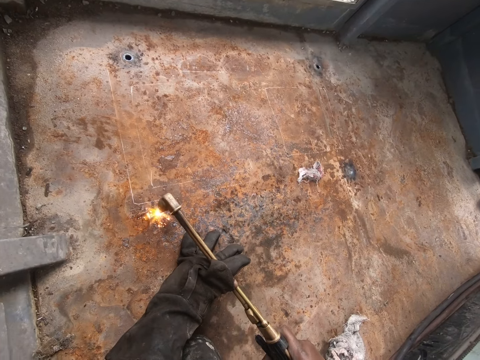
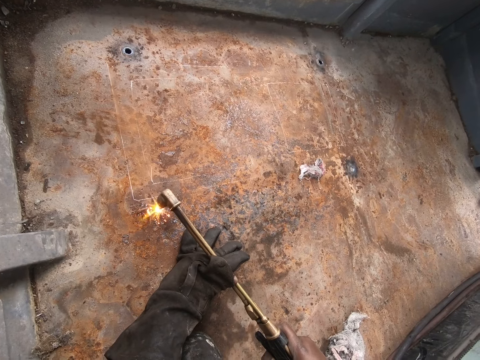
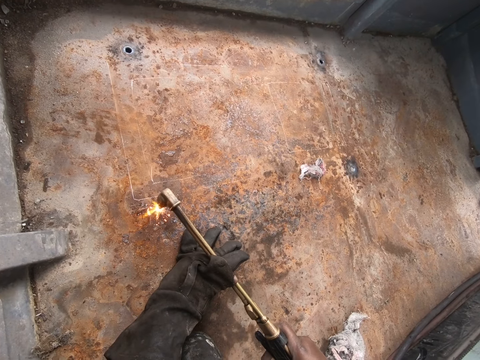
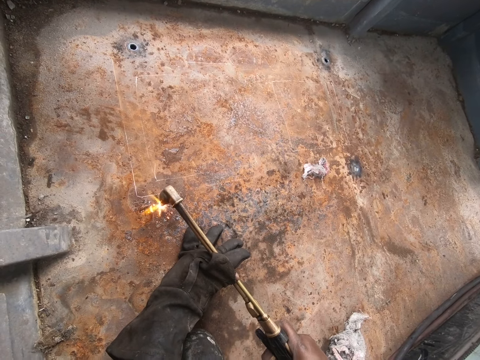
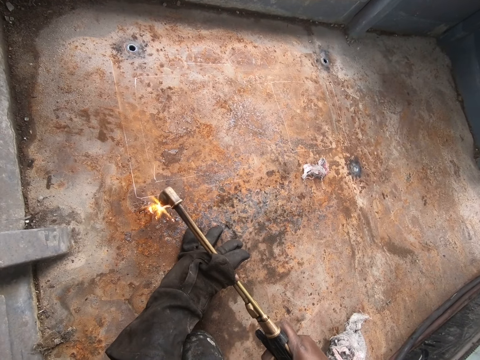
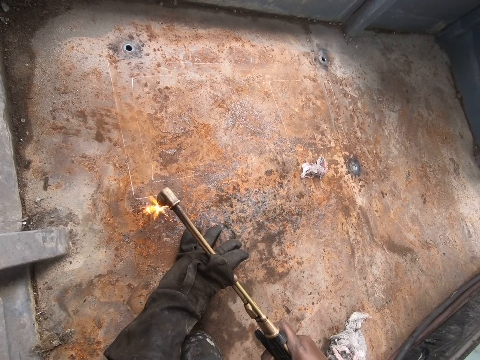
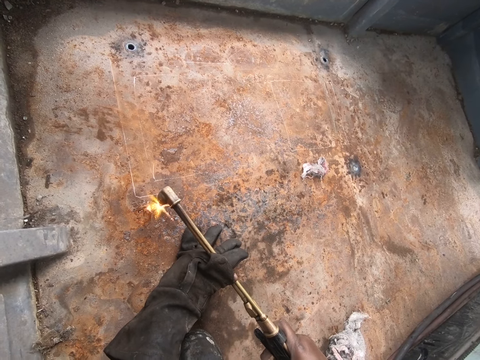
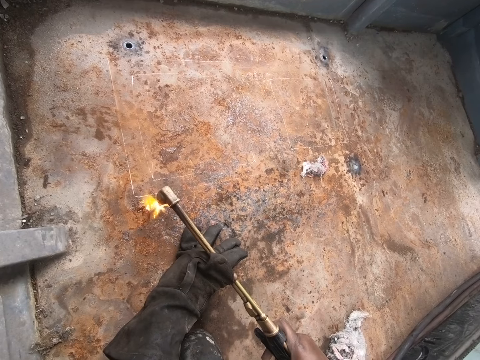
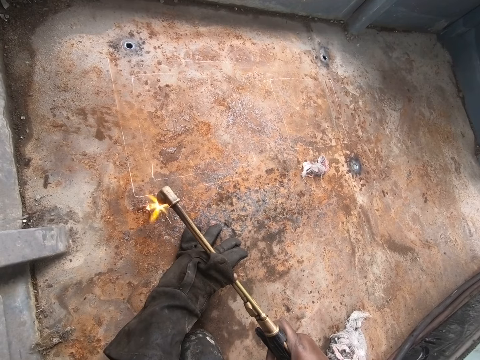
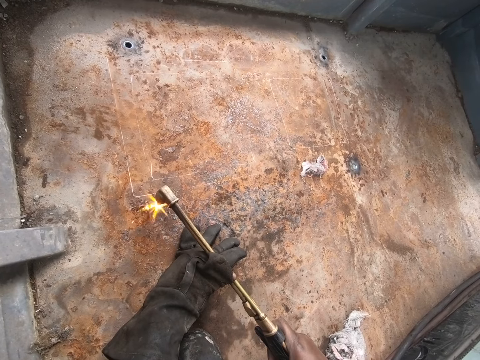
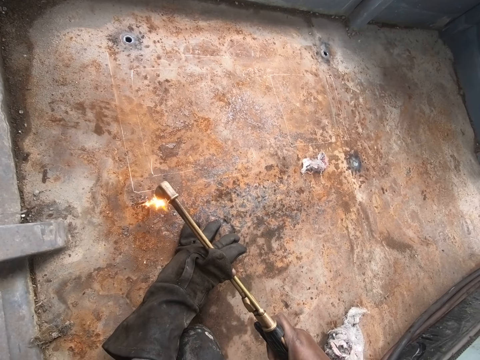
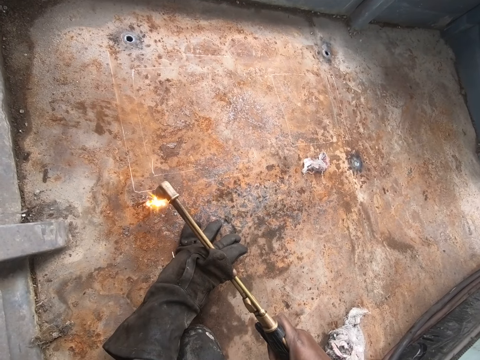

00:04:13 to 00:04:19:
The camera wearer drills a hole with the fire machine. They burn the floor.

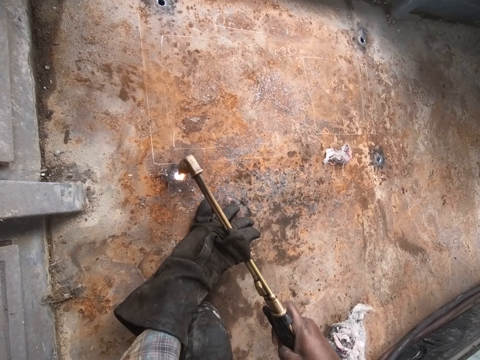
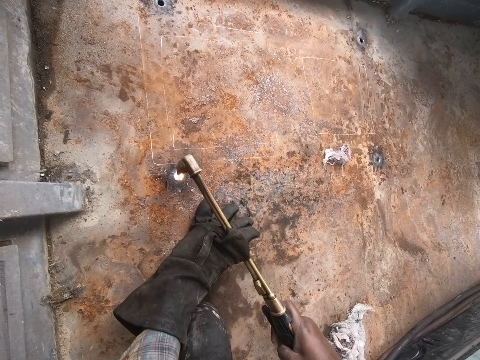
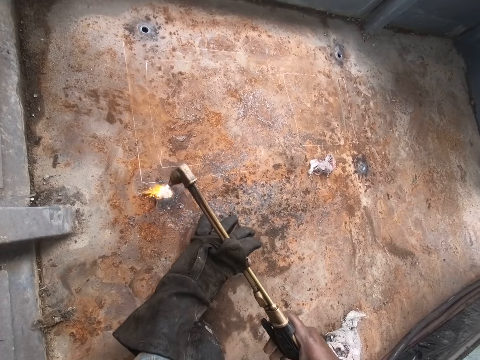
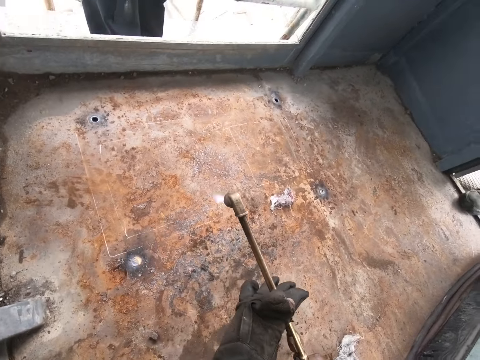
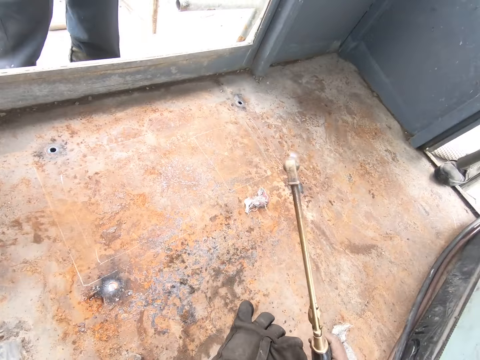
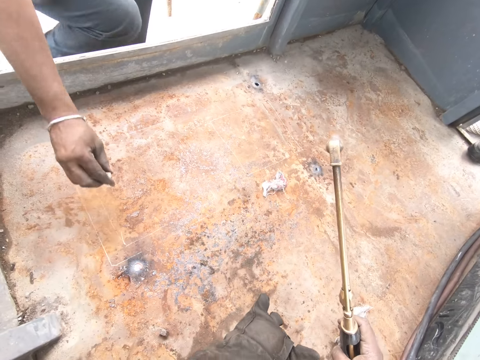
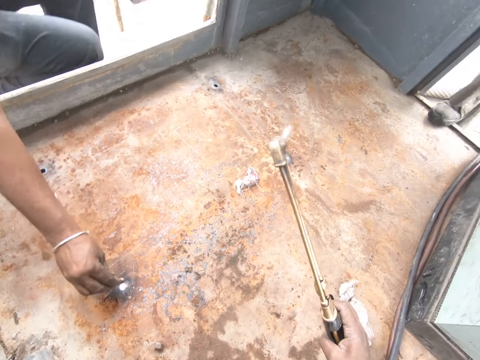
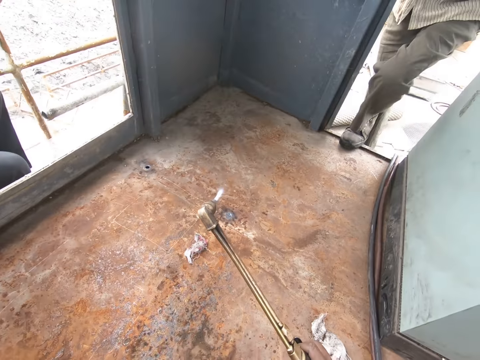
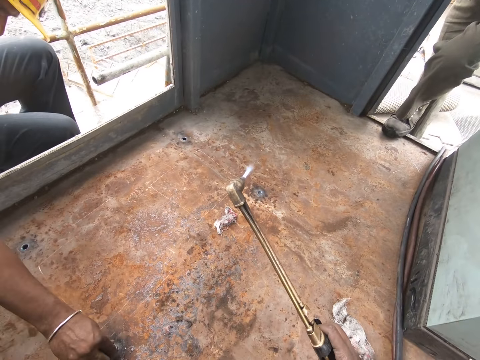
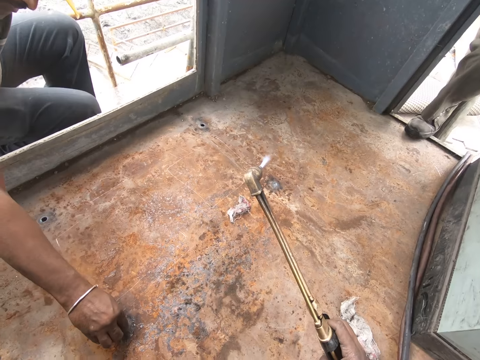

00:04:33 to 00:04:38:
The camera wearer moves the machine. A person fits the metal on the hole in the floor.

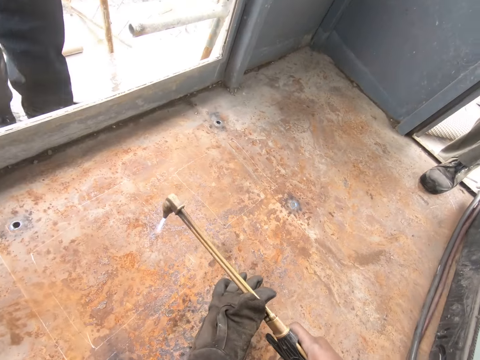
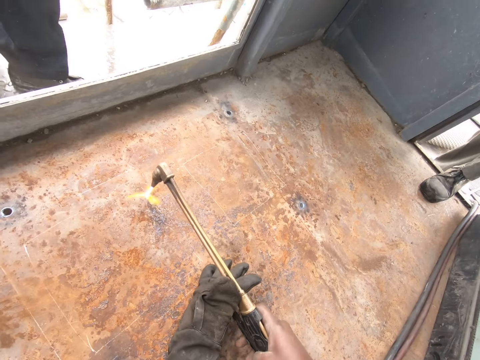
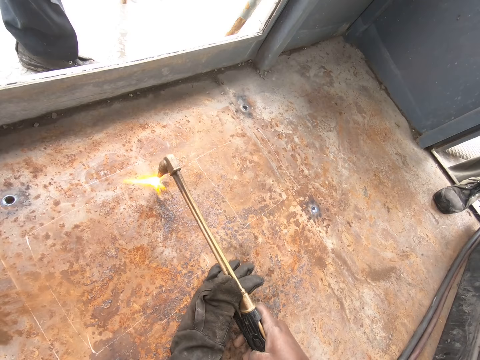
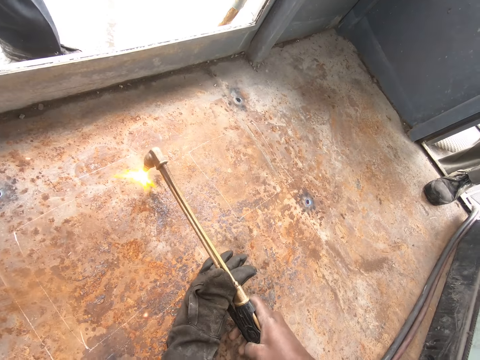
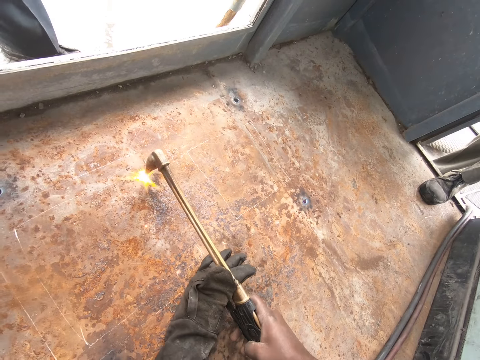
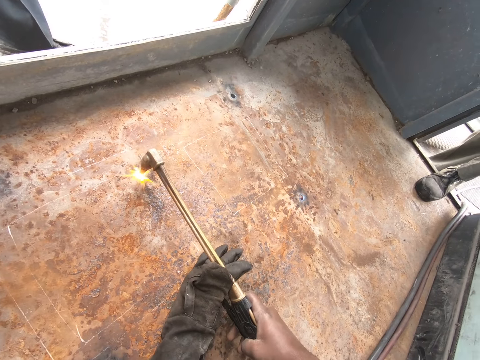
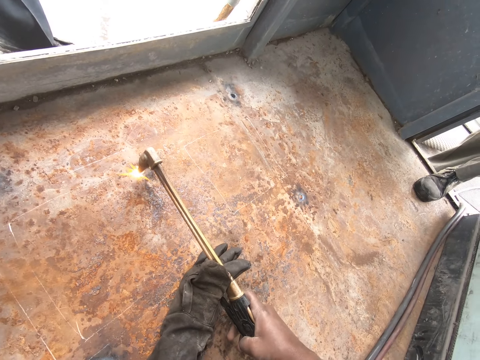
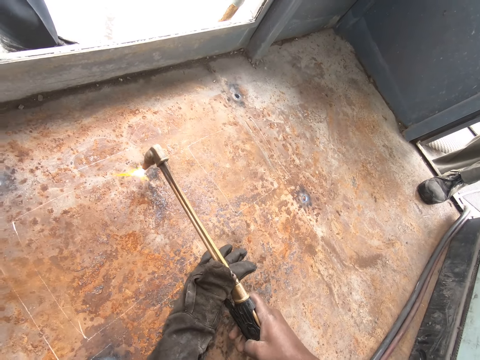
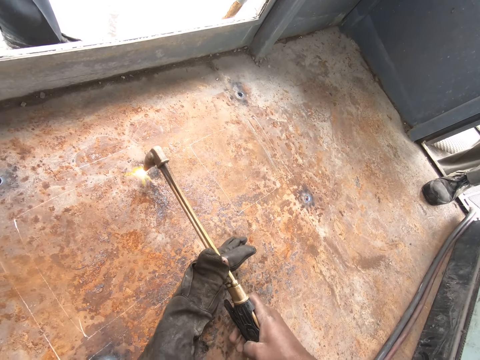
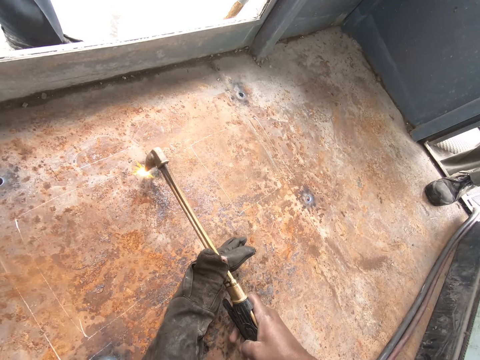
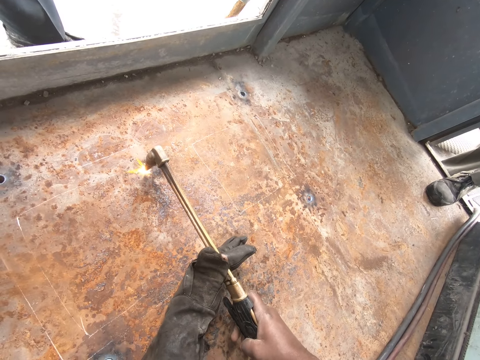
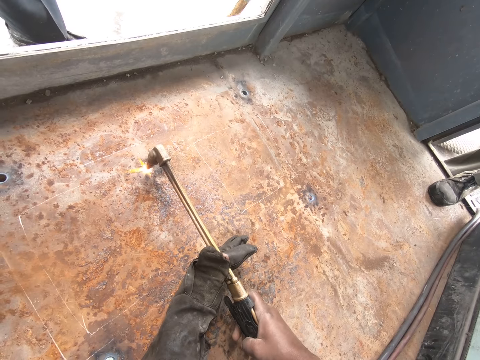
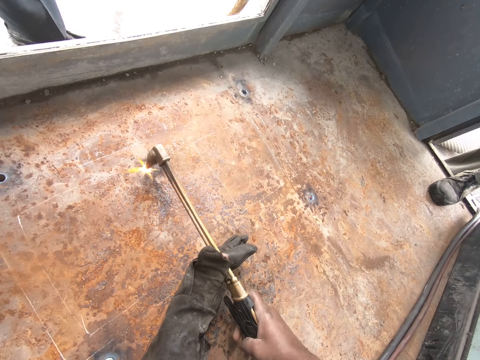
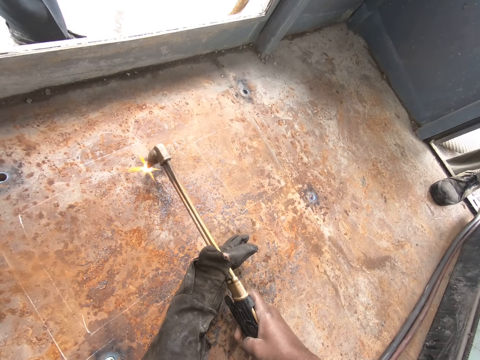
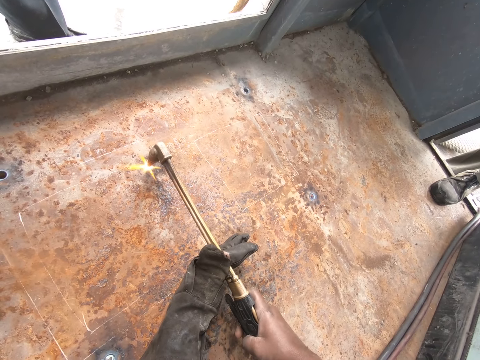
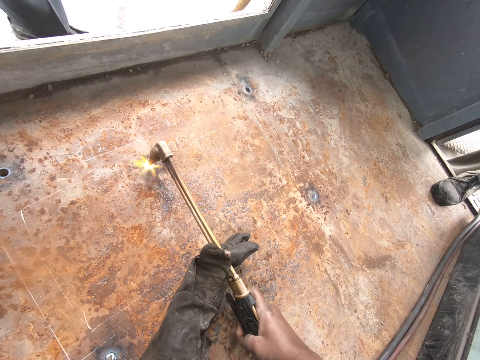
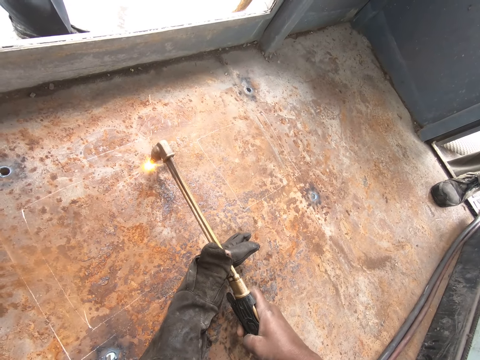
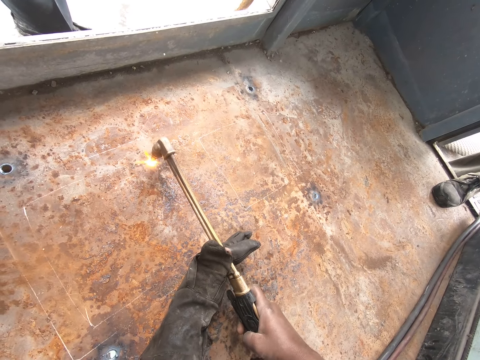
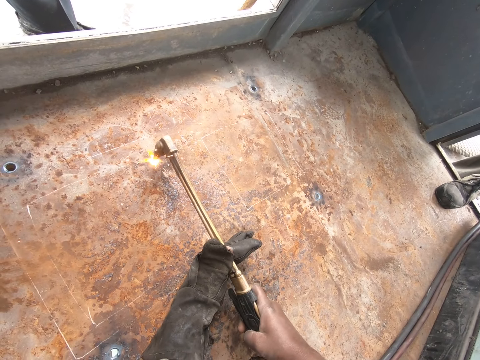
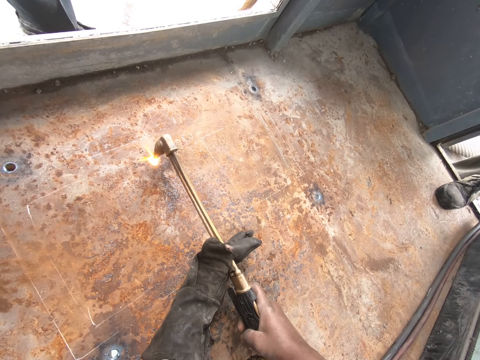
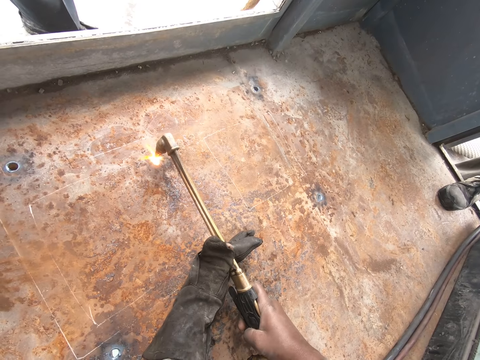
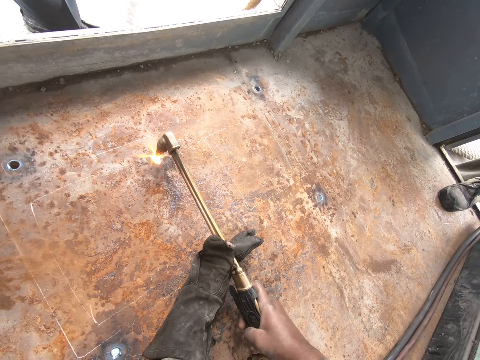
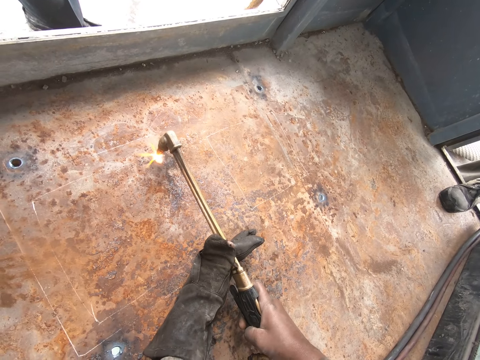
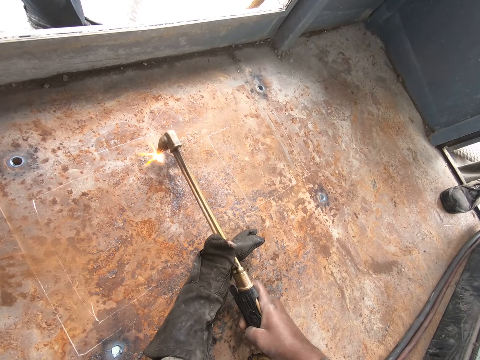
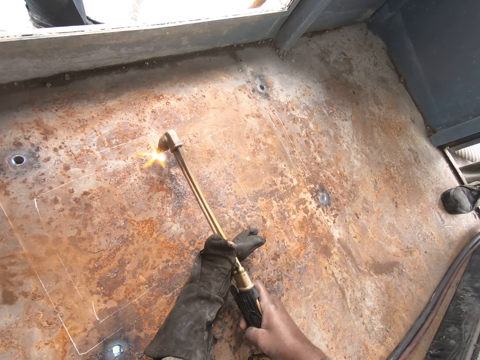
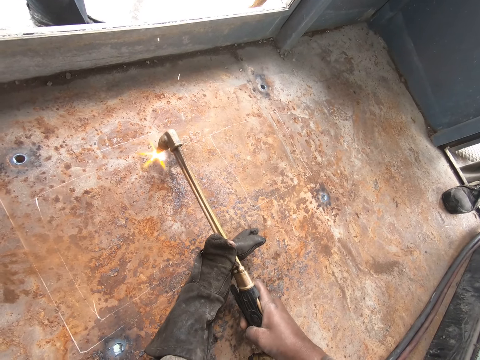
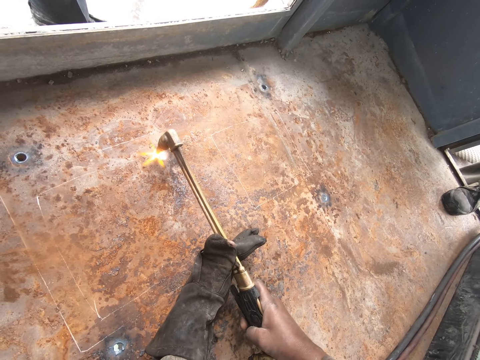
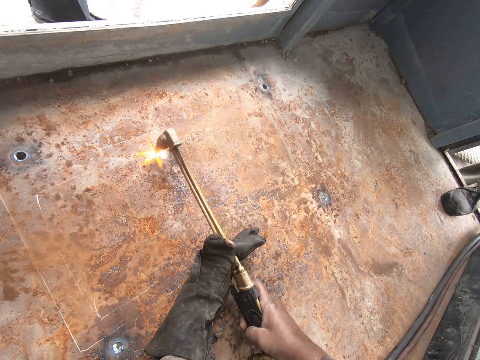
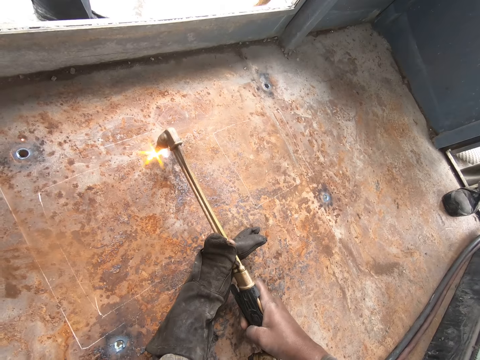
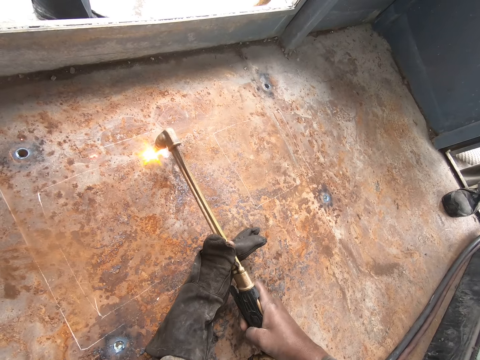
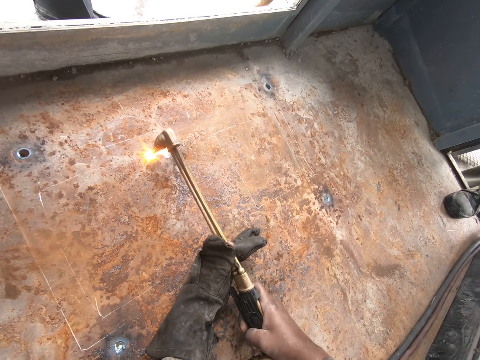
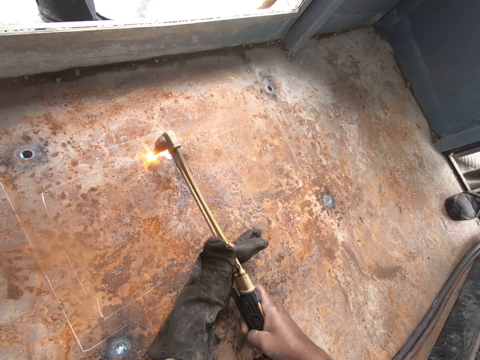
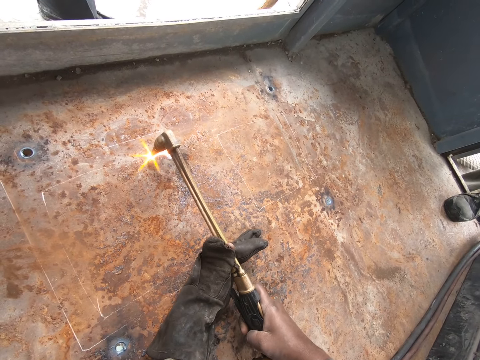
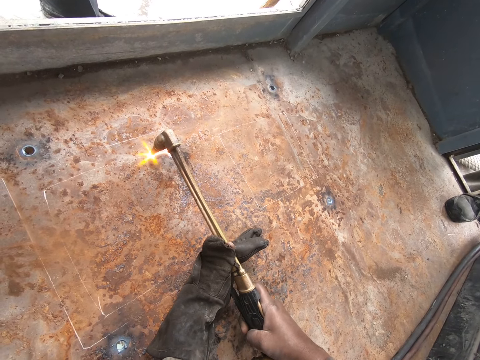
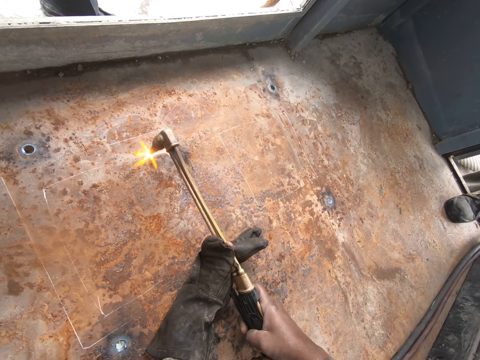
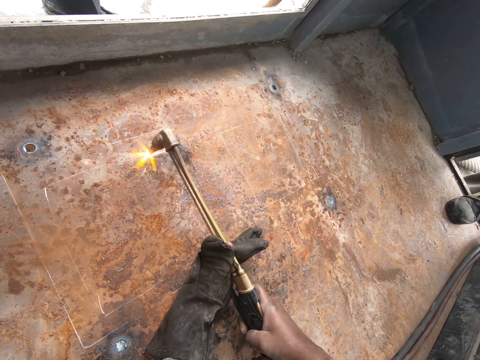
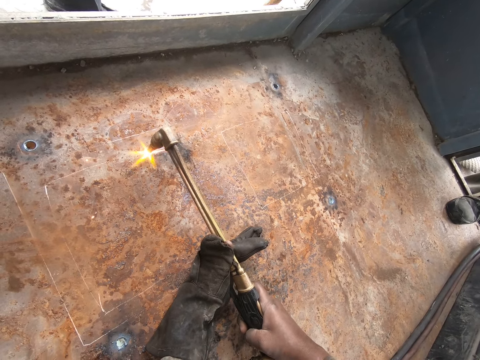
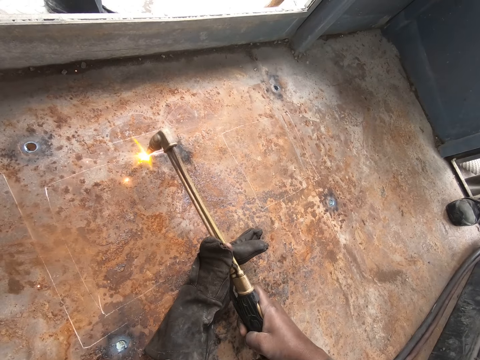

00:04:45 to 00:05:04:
The camera wearer makes a mark on the metal with the weld torch. They drill the floor with the exhauster with both hands. They converse.
